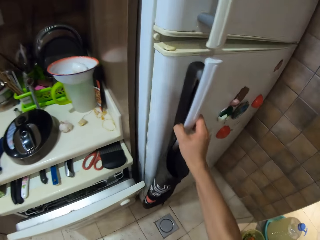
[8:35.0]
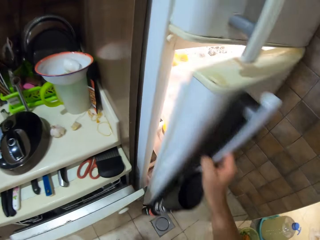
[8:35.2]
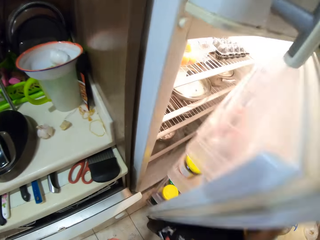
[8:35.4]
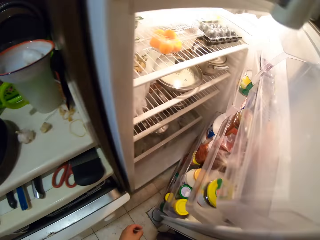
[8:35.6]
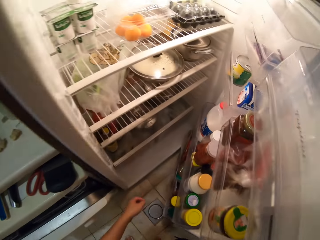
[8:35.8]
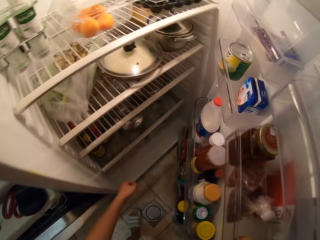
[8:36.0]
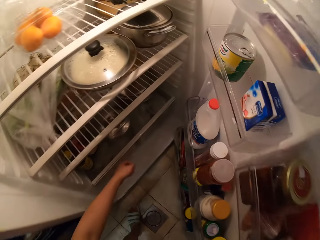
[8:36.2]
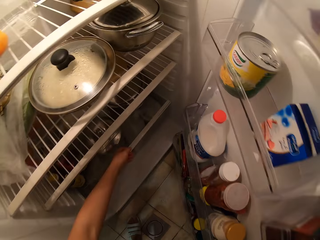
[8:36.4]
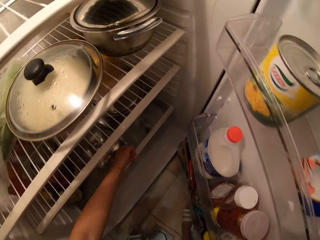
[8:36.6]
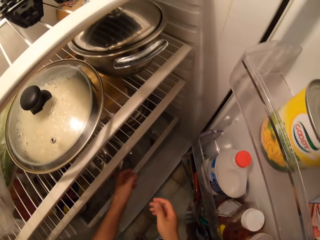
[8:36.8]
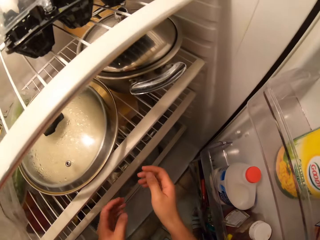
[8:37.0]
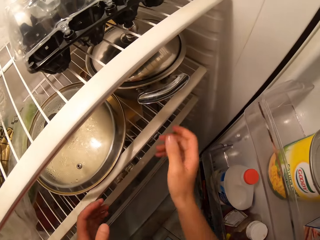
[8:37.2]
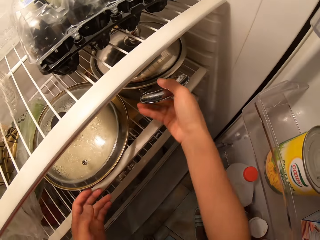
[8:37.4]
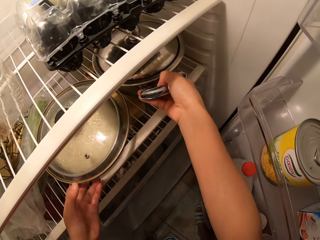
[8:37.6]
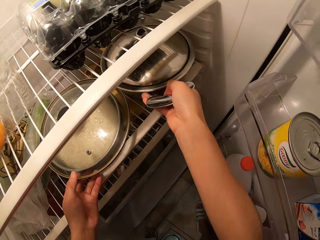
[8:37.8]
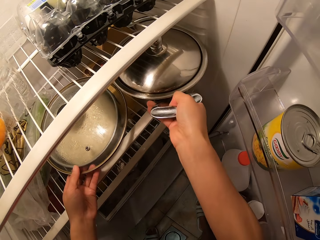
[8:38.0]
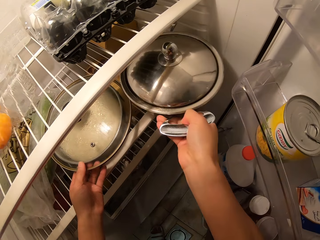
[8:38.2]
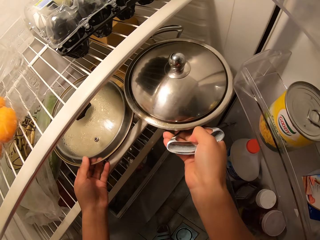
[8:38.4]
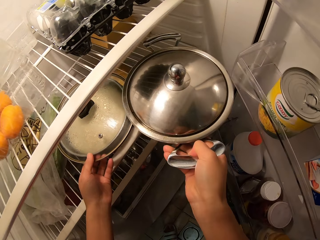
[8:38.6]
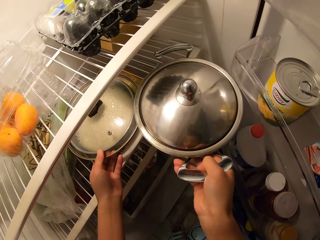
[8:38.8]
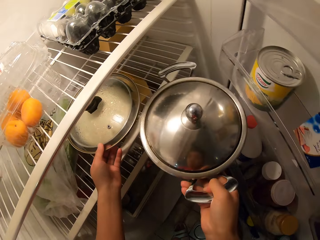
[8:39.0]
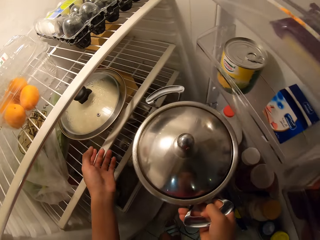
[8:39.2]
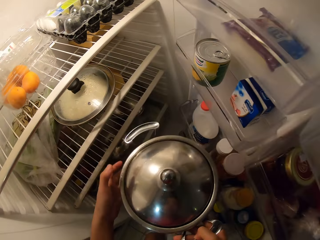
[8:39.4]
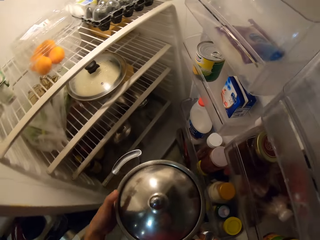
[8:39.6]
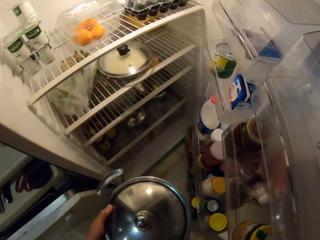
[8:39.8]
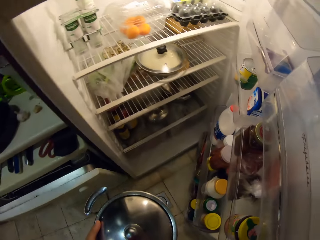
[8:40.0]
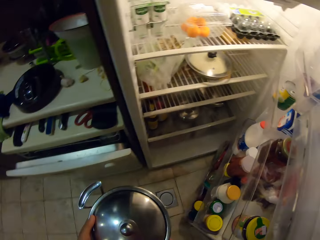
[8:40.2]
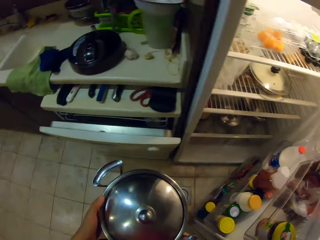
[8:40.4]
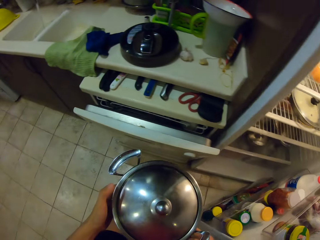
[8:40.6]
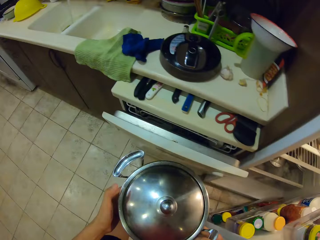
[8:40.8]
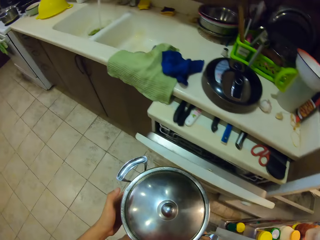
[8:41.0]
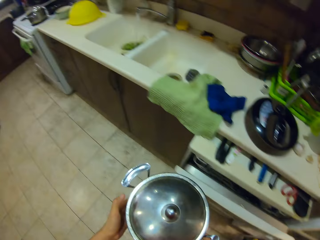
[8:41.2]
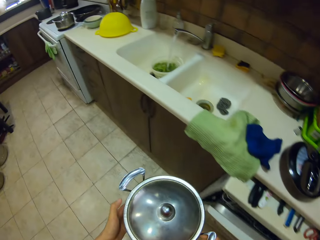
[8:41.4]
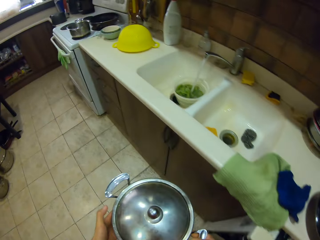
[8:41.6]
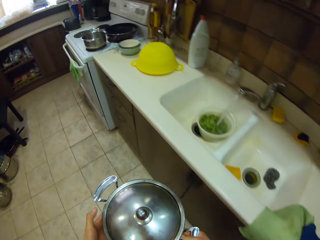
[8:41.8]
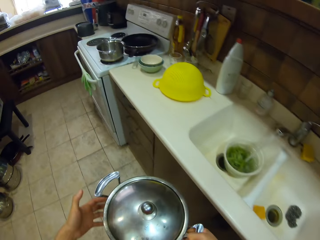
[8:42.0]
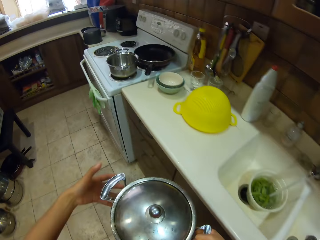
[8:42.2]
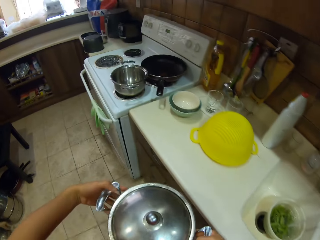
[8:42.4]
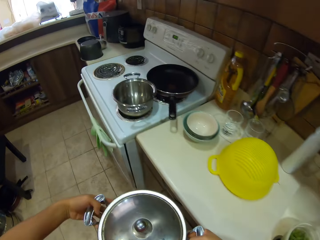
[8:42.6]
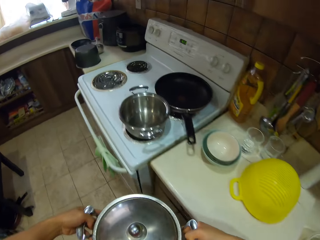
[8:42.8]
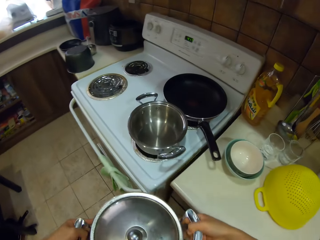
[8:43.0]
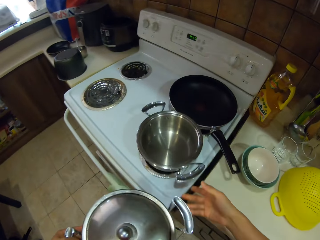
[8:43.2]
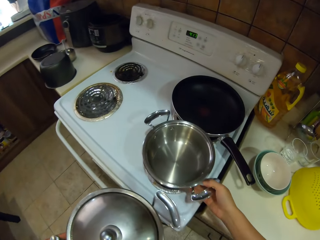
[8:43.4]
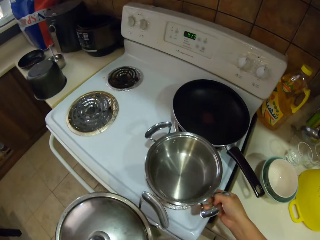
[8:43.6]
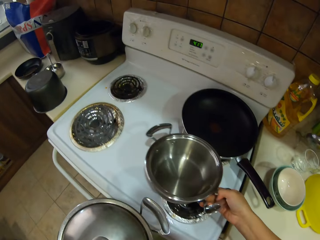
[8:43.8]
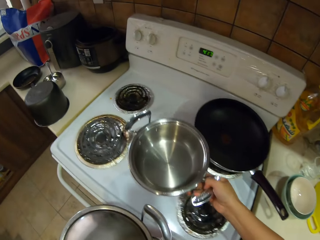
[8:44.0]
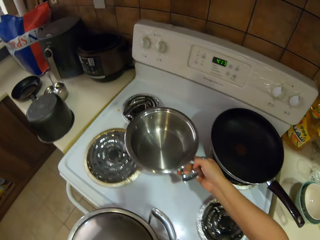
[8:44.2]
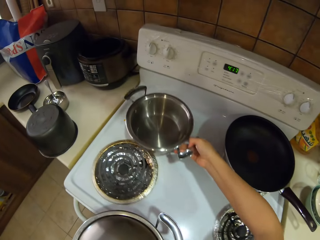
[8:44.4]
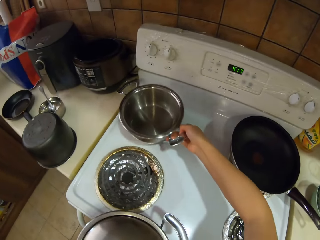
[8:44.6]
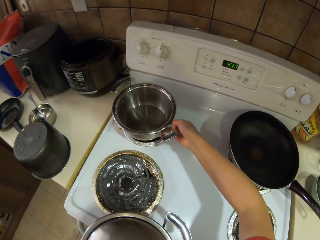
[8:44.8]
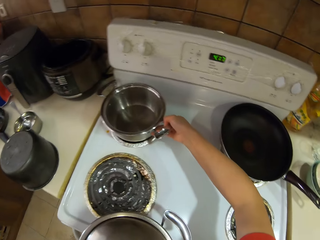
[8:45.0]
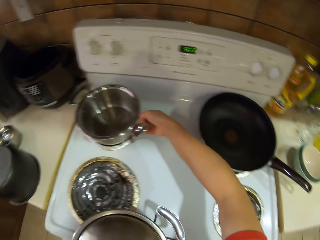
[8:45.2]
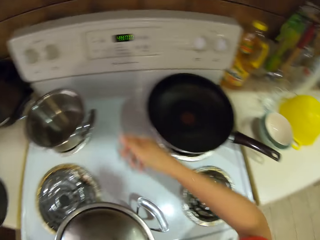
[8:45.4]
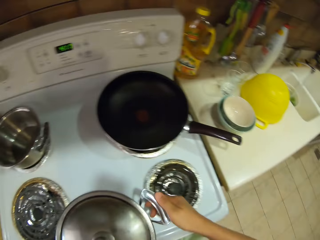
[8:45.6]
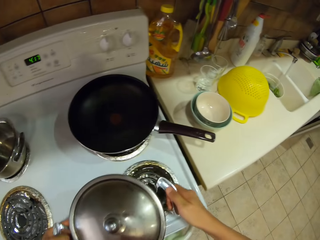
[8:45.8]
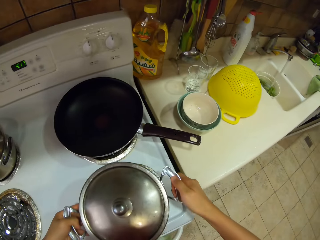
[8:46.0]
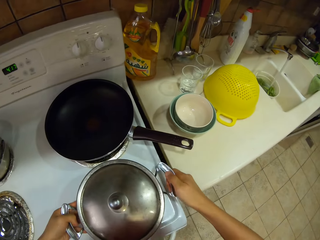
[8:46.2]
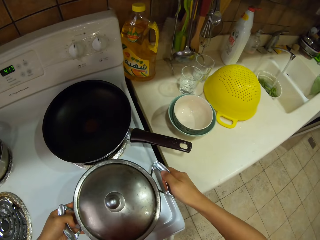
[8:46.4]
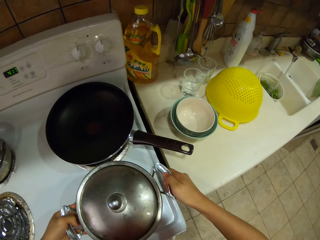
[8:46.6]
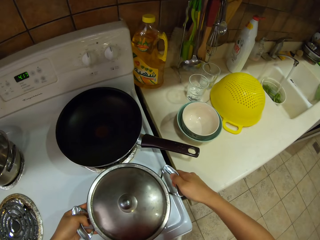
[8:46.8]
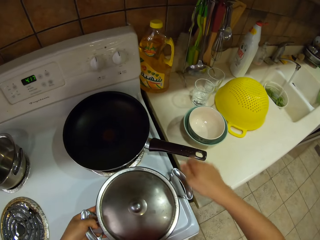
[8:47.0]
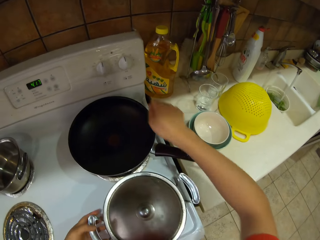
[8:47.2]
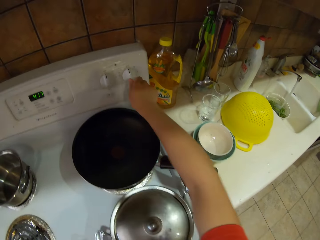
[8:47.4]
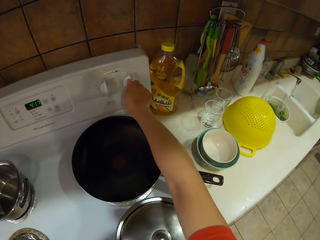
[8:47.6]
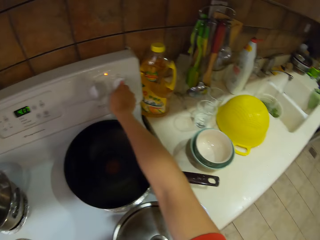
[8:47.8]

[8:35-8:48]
The camera wearer opens the fridge. They pick the cooking pot. They close the fridge. They walk around the room. They move the cooking pot on the cooker. They place the cooking pot on the cooker.

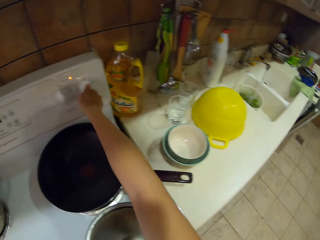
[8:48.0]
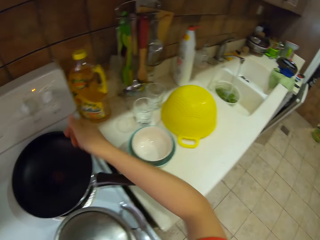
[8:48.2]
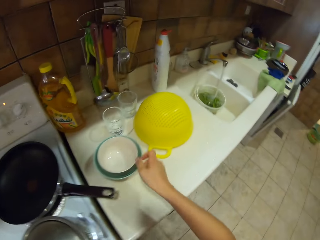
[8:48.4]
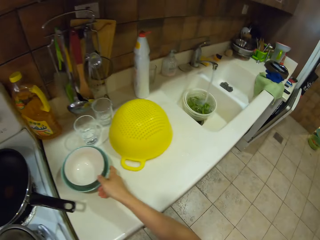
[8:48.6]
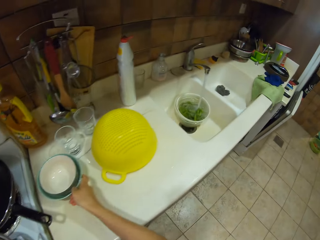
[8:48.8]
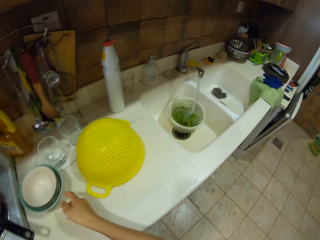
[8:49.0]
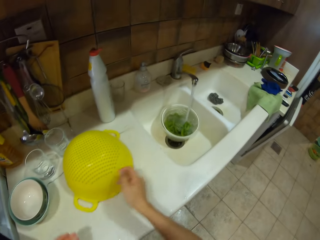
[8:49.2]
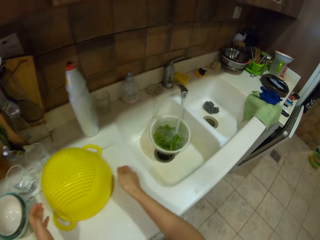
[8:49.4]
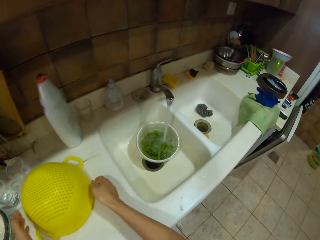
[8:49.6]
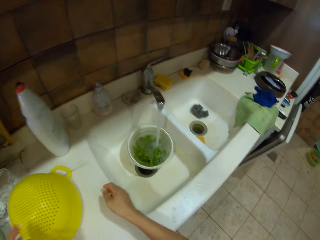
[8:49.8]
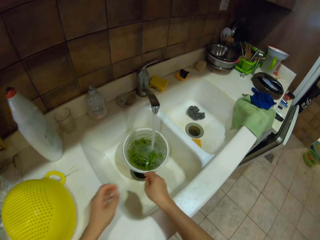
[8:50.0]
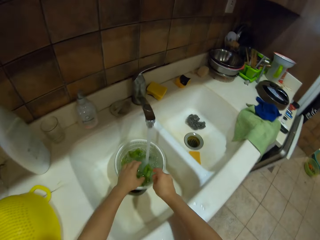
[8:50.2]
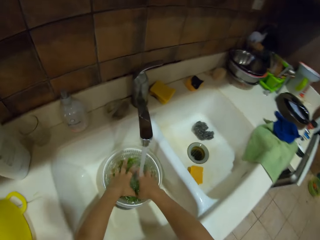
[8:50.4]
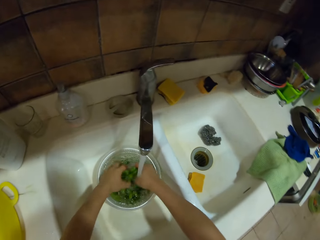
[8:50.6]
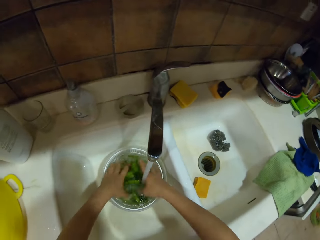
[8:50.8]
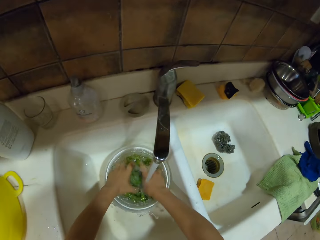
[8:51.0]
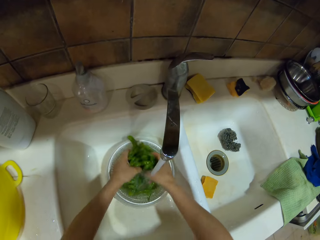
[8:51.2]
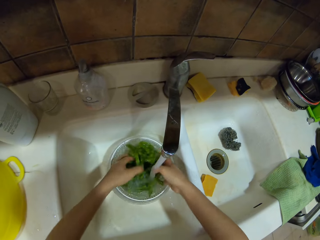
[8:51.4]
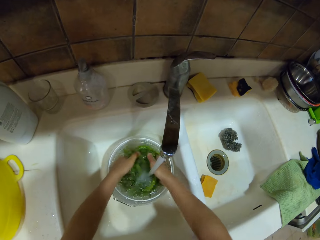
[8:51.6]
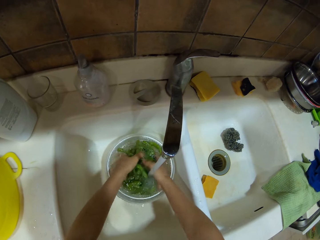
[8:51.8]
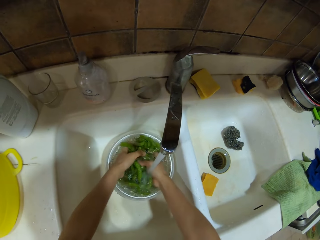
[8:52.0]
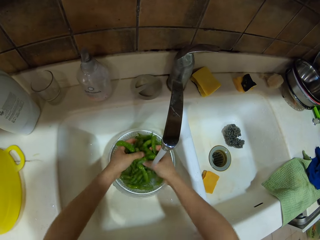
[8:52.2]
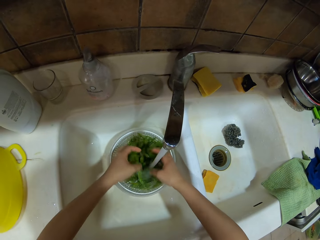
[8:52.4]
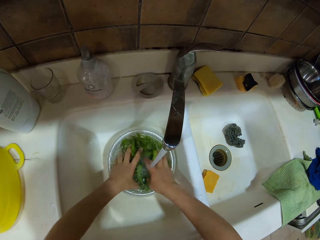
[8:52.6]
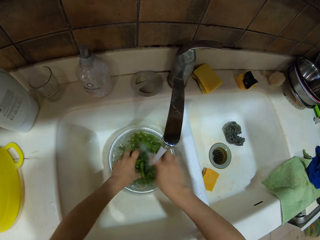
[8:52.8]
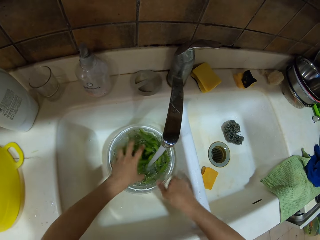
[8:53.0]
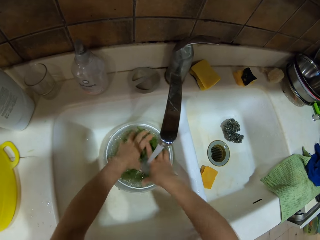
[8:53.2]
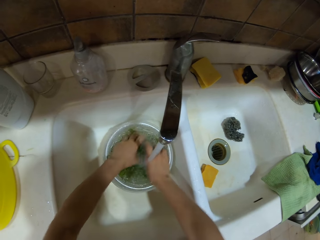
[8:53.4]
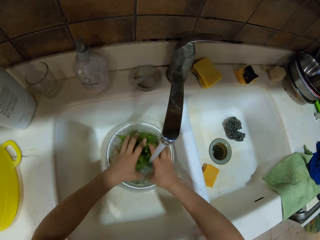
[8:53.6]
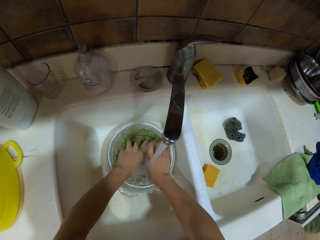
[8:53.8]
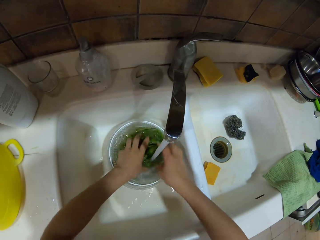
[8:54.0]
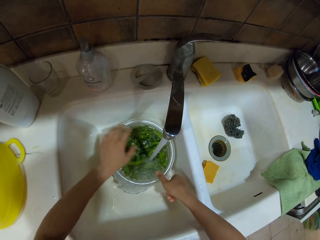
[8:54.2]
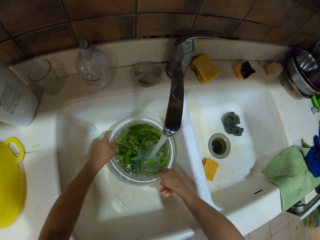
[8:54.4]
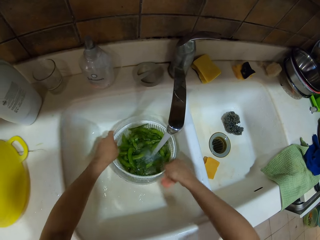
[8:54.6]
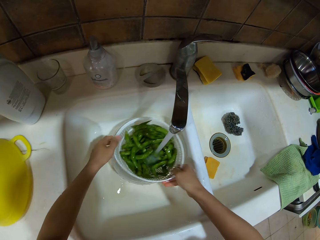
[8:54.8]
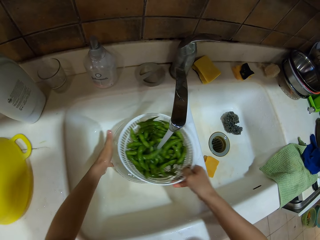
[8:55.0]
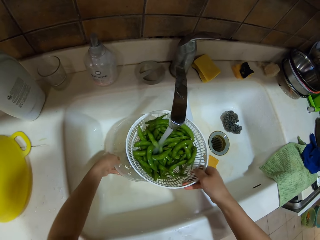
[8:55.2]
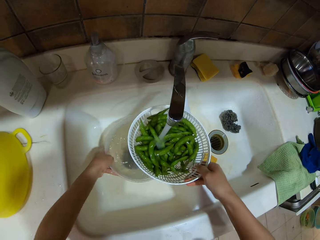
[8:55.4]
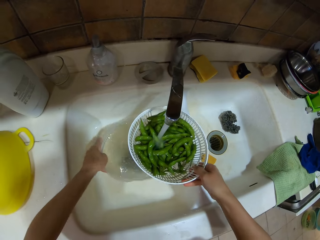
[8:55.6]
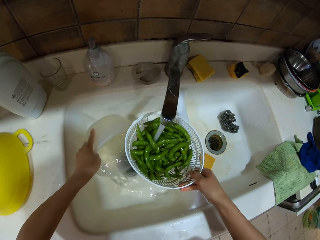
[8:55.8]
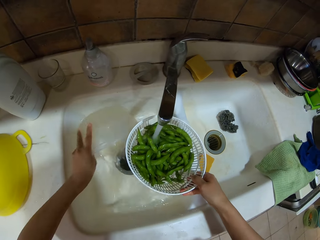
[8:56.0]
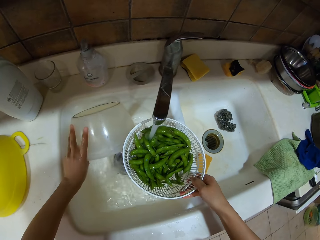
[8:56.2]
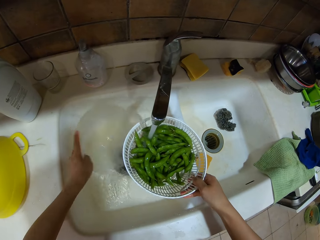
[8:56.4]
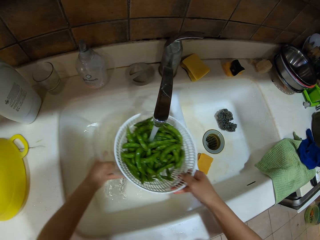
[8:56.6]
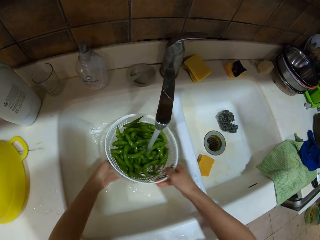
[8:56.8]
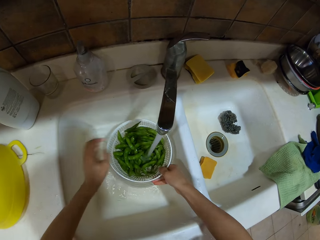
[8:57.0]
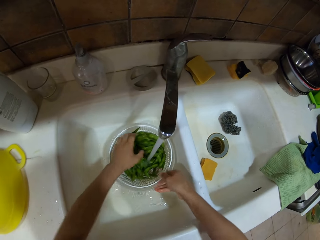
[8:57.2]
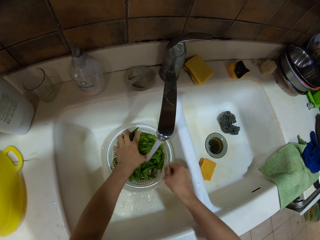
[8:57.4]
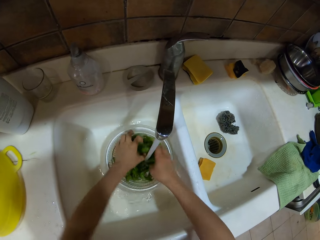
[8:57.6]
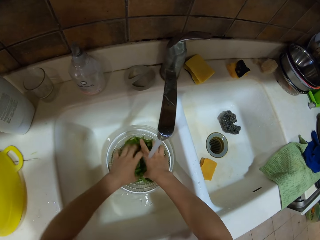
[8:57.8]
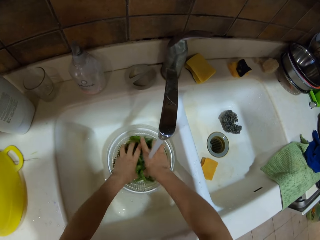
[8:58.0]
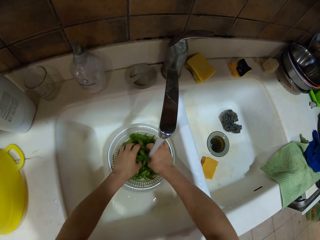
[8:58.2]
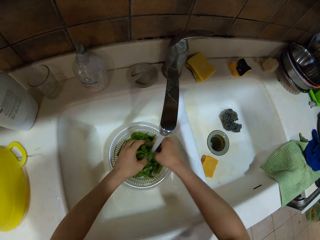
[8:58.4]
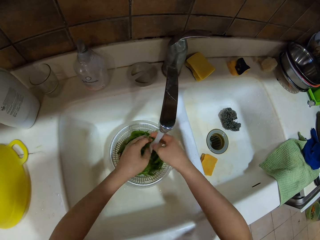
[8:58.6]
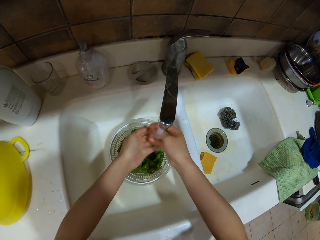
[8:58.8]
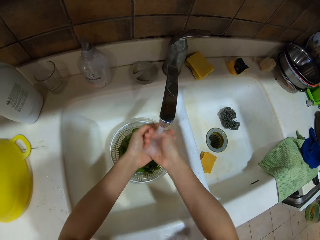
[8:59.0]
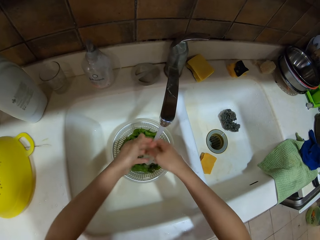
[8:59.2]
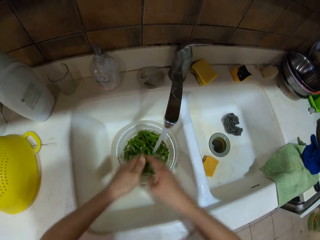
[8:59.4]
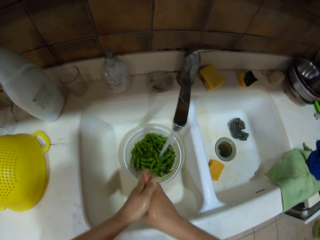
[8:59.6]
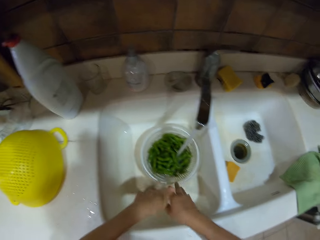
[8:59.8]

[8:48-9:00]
The camera wearer adjusts the knob on the cooker. They hold the bowl on the countertop. They move the bowls. They wash the green beans. They pour water in the sink. They wash the green beans again.
